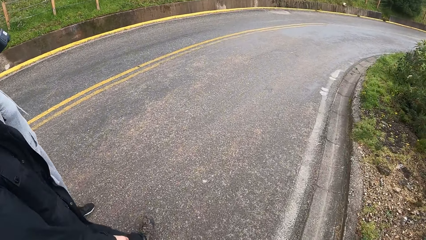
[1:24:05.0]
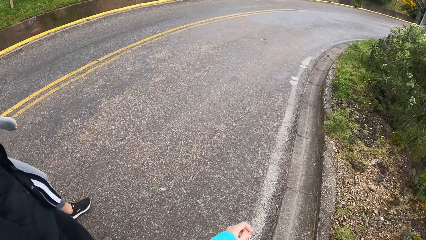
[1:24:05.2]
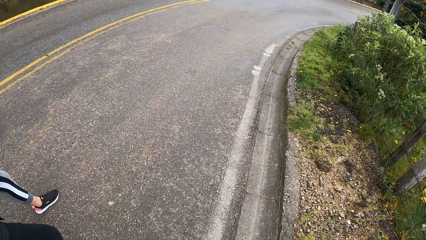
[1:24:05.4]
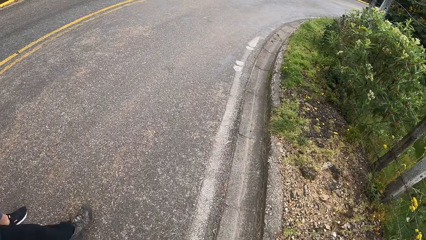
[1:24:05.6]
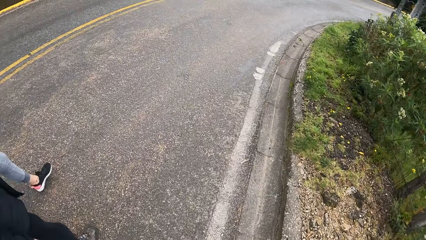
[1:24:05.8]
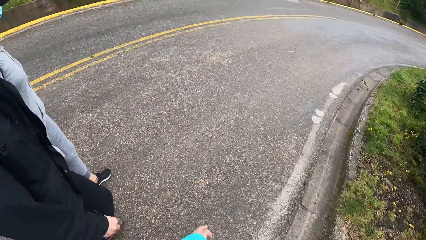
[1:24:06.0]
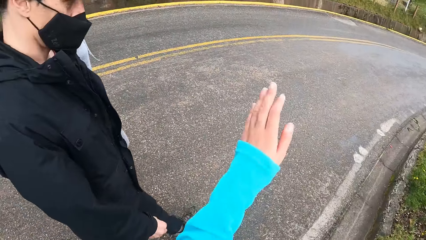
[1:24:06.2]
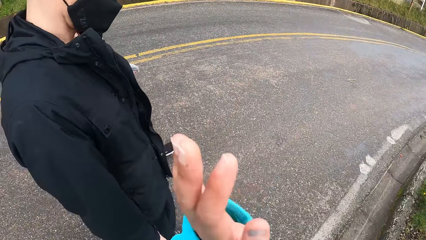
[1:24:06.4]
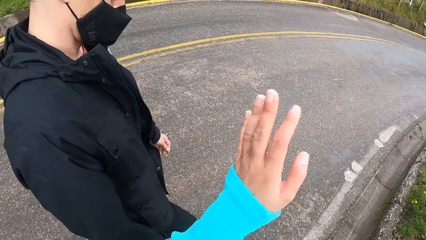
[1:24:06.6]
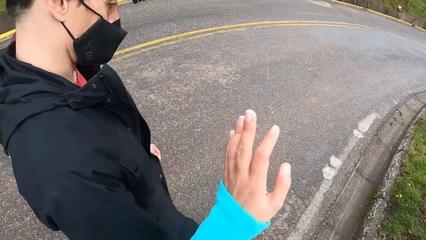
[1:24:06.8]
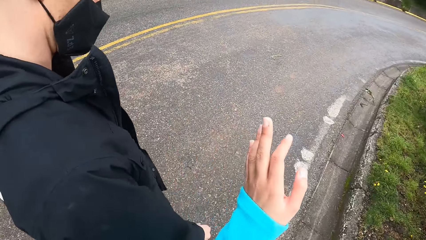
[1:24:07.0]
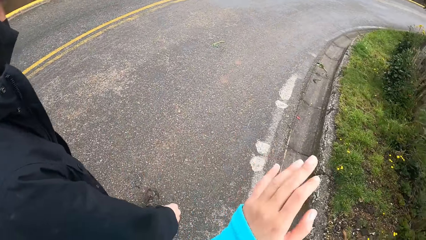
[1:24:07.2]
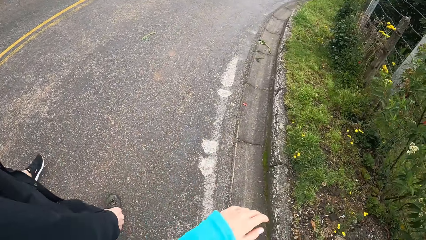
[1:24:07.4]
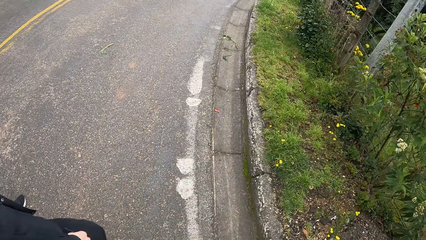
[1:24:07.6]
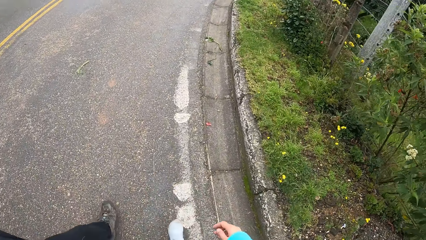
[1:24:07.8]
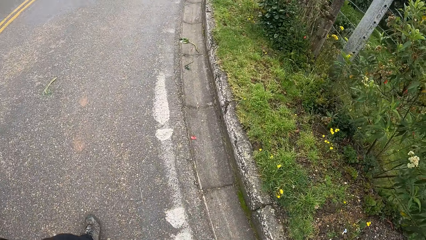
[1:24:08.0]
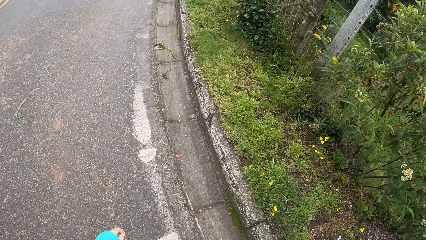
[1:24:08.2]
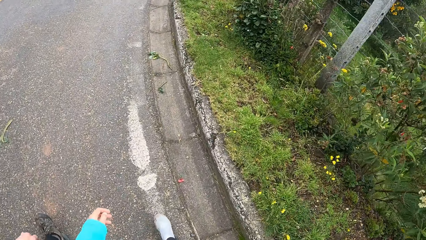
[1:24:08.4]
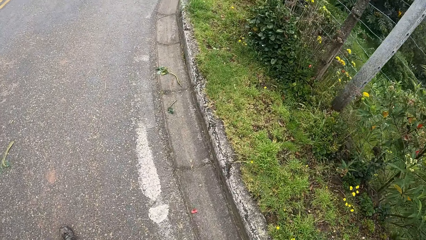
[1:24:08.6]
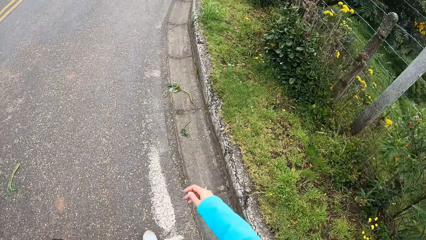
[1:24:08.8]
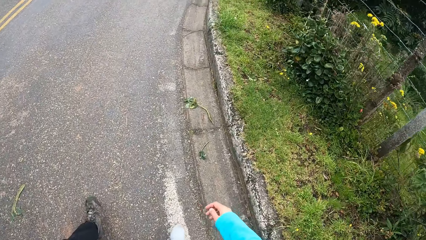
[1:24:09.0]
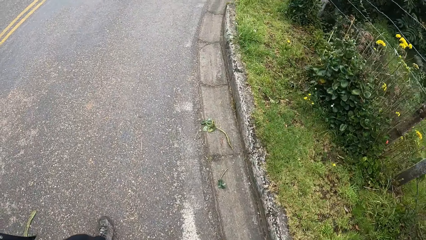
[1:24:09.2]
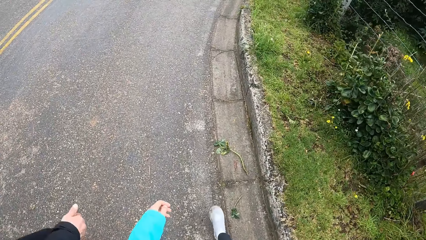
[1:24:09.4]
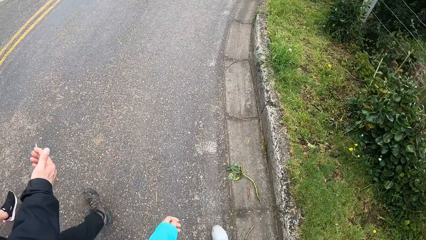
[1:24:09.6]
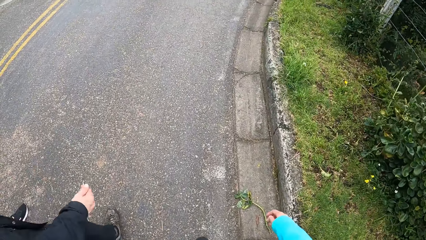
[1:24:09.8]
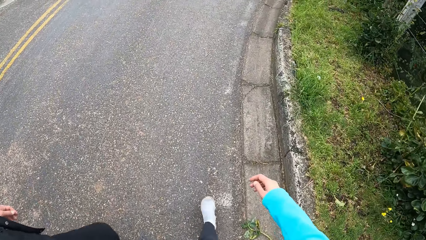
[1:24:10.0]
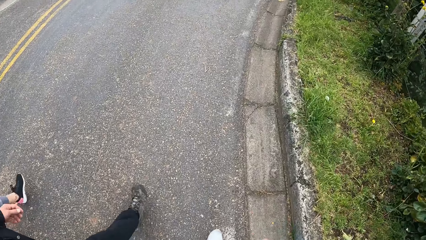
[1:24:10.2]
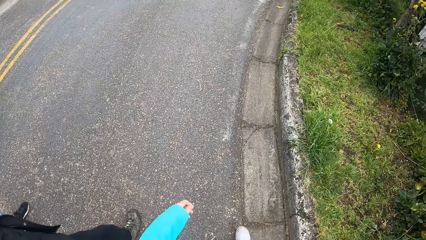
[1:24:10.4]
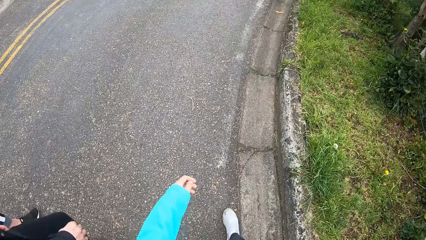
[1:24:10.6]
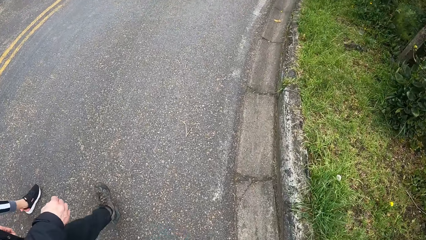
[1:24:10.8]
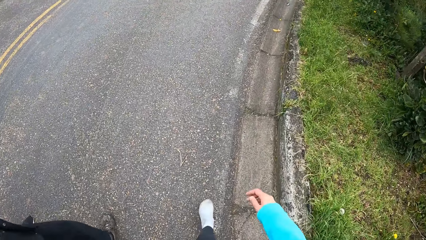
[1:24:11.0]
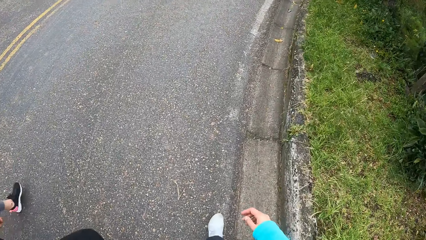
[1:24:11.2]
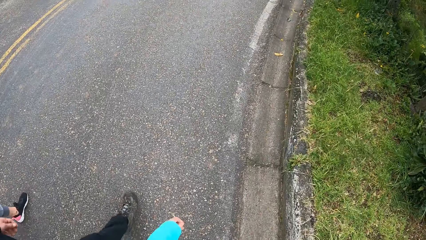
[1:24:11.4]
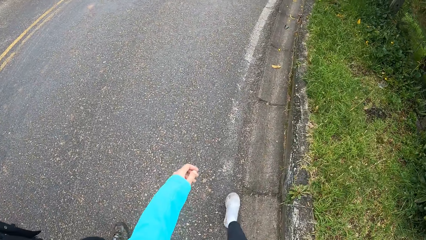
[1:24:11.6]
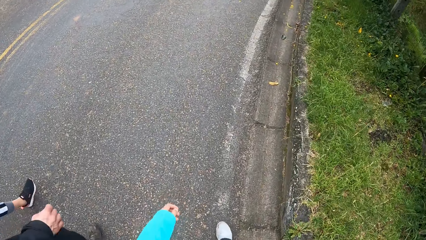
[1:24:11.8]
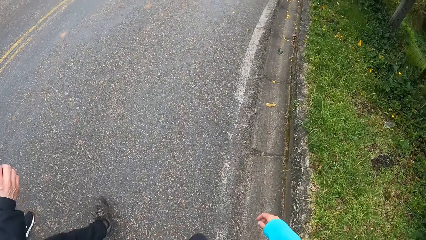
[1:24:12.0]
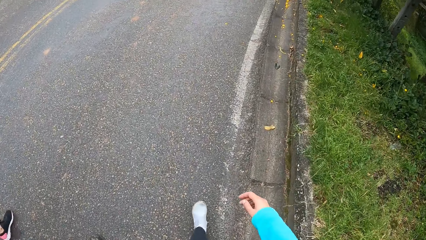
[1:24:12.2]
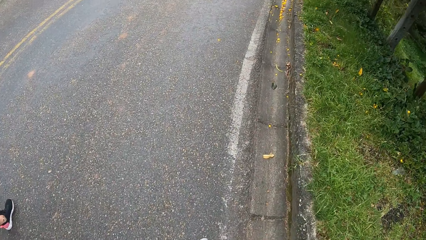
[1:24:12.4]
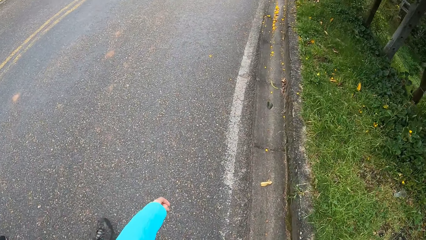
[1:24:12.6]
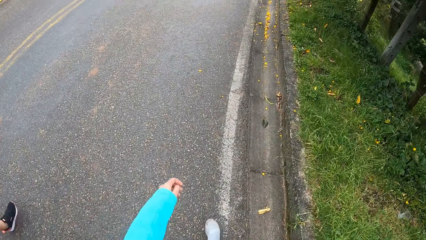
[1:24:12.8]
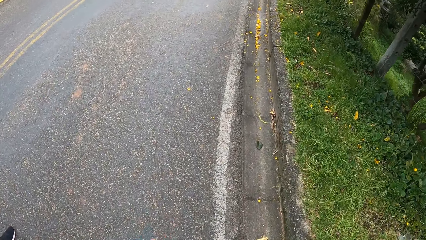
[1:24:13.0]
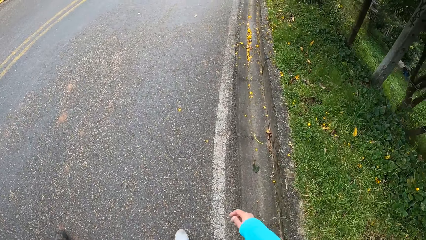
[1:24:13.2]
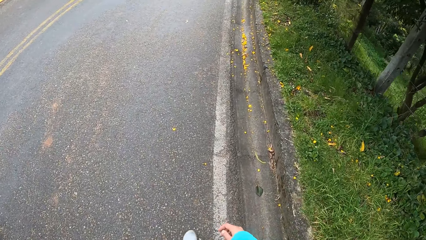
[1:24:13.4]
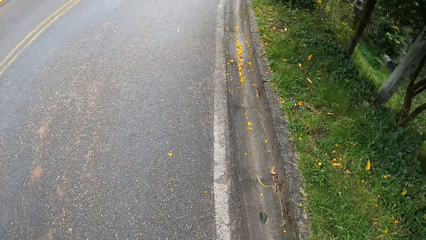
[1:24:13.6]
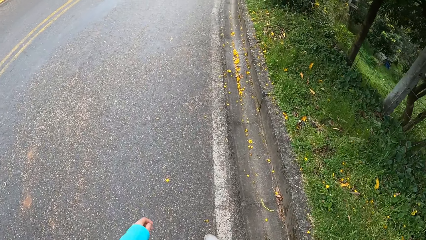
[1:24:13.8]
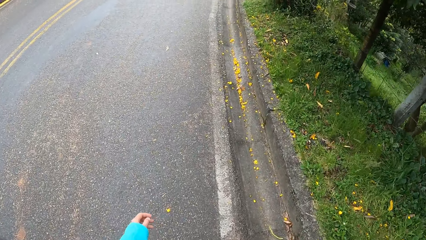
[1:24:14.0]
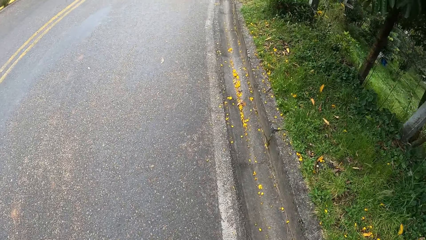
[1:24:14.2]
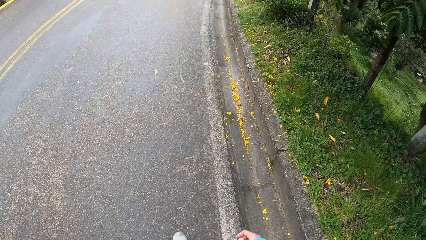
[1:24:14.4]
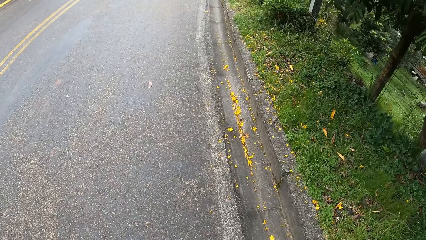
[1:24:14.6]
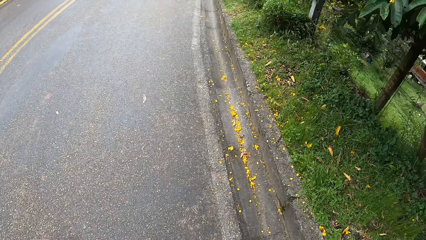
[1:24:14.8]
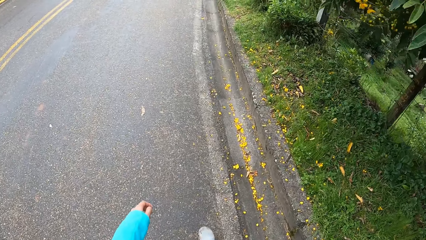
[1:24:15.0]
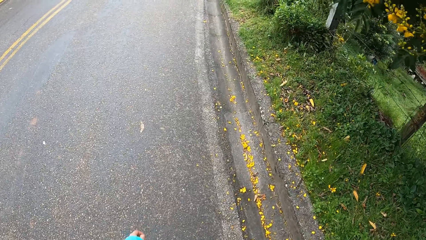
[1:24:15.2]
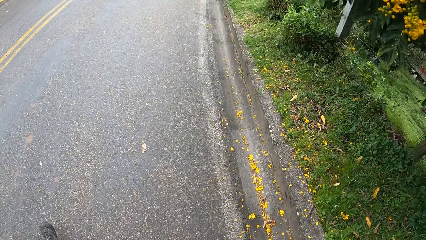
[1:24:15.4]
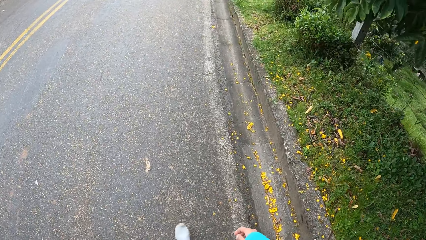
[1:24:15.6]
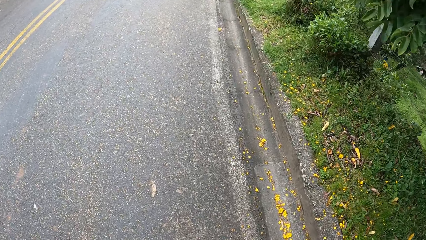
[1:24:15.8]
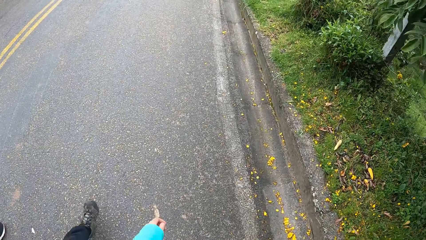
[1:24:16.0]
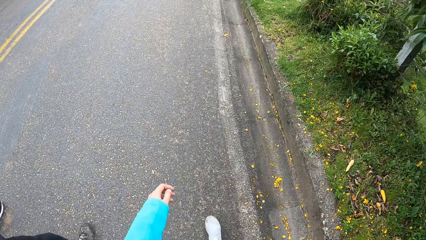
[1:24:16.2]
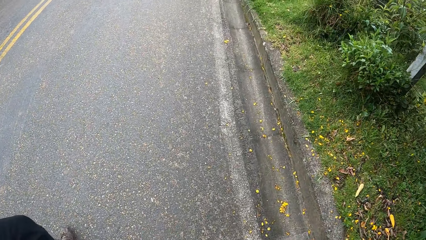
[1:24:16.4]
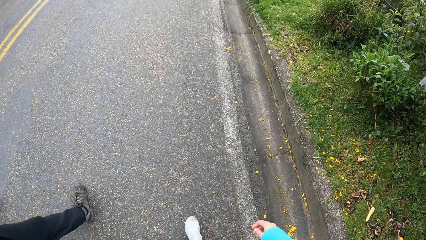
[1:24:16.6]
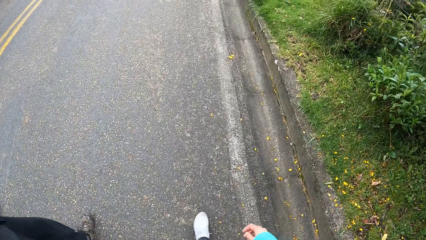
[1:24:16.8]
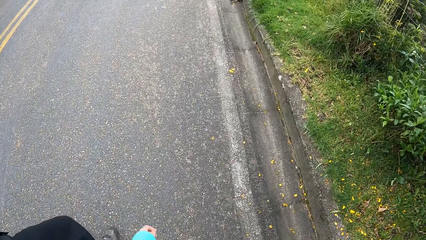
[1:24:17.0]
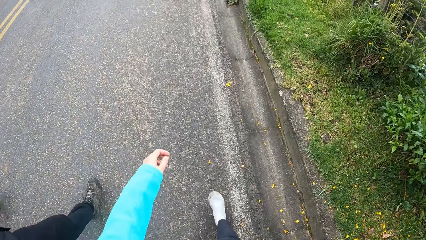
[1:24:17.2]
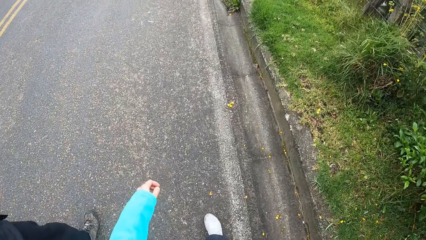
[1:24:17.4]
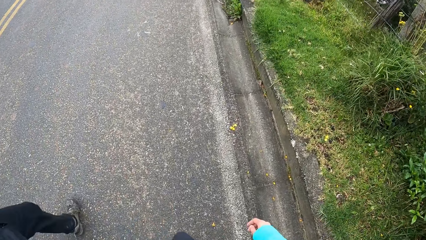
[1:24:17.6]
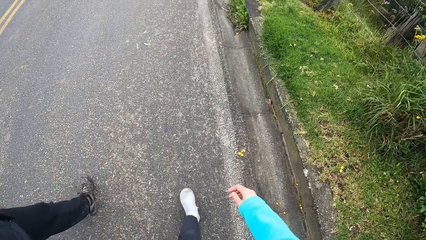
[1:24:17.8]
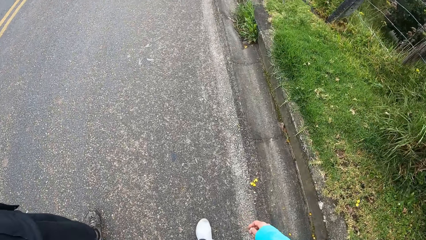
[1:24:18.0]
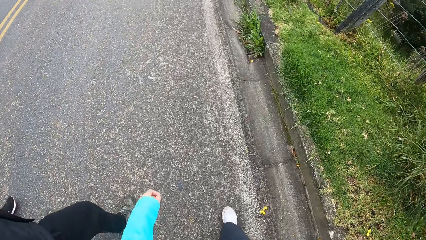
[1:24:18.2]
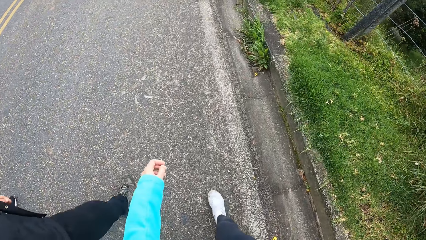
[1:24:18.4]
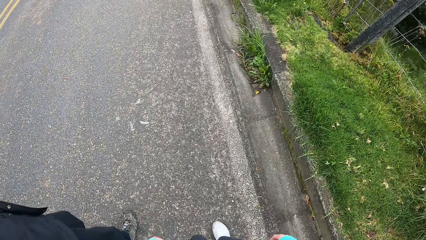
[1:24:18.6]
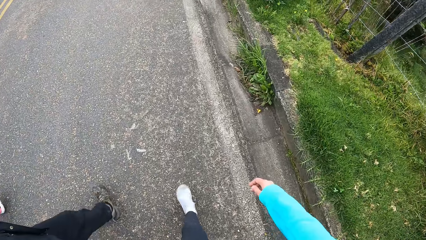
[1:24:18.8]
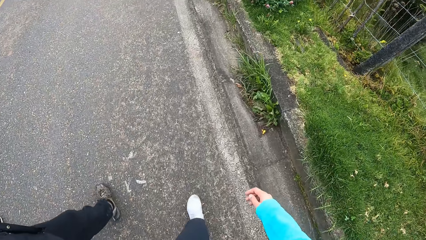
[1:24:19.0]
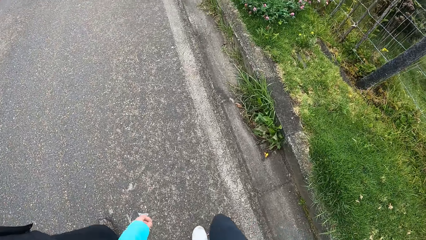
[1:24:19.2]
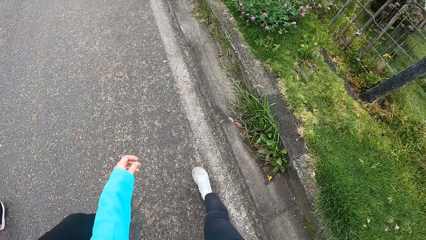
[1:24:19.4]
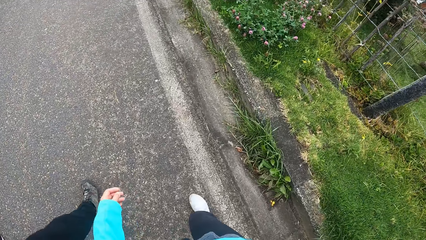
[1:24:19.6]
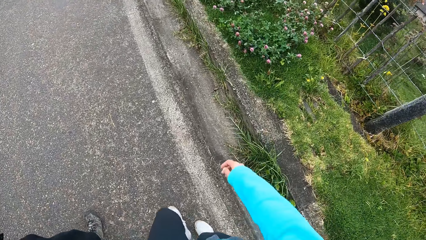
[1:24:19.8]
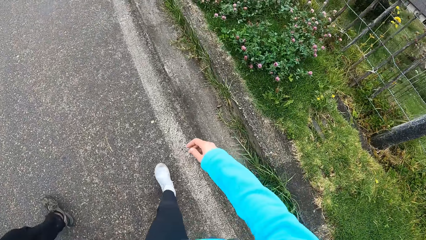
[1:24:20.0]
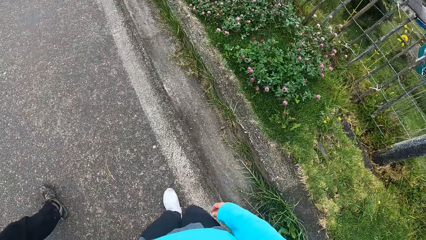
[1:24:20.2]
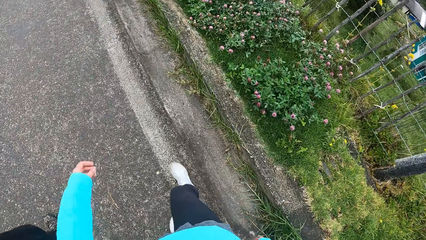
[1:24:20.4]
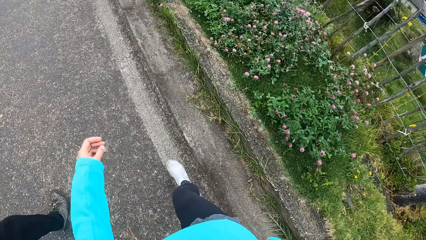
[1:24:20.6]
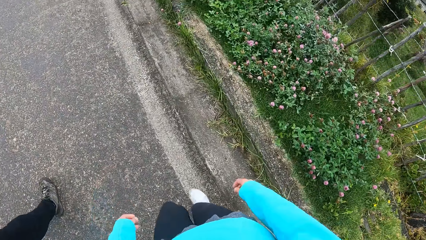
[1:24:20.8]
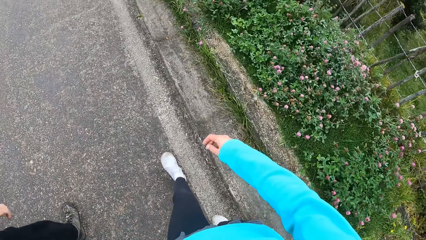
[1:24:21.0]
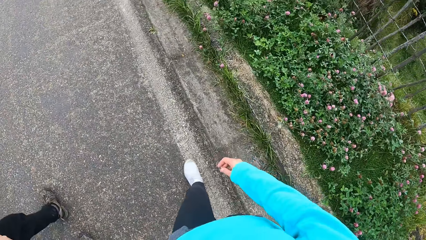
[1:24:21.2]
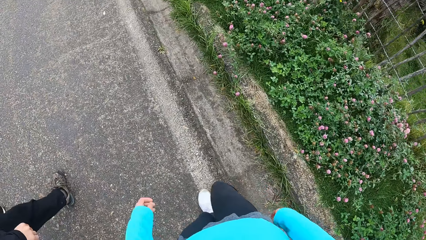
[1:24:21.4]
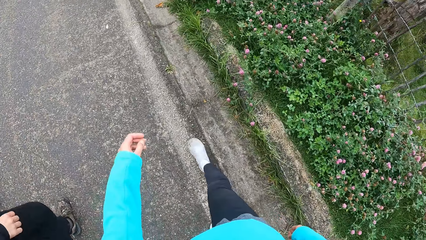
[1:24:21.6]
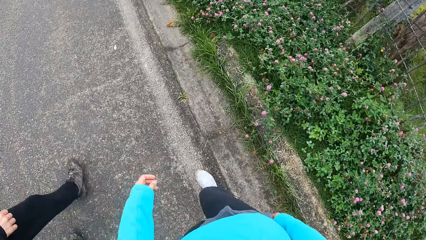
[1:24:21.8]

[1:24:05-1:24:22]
The camera wearer converses with a man. She gesticulates with her left hand. She raises her hand. She looks at bushes alongside a road. She walks along a road.
